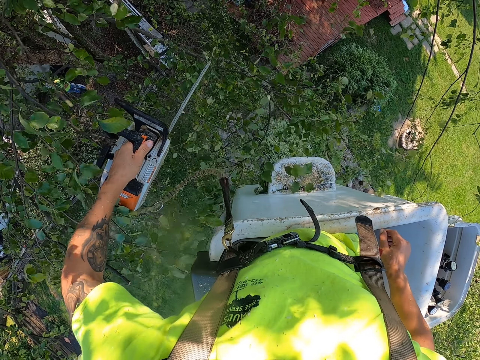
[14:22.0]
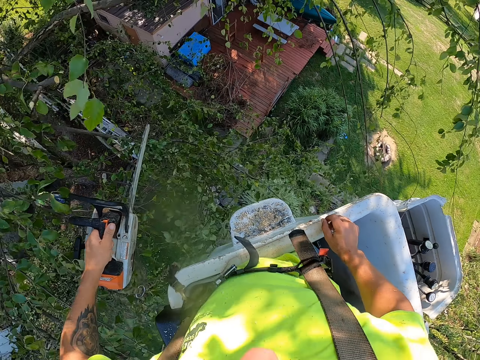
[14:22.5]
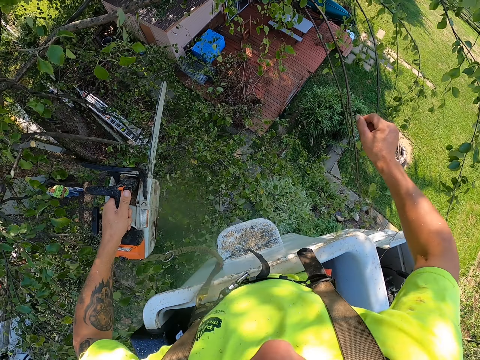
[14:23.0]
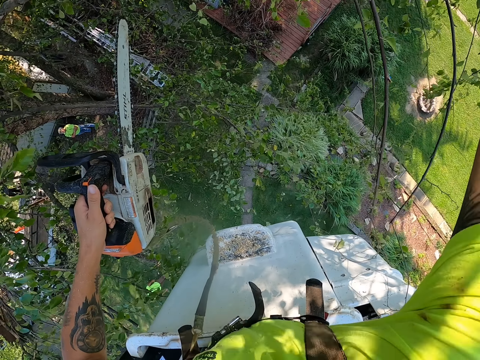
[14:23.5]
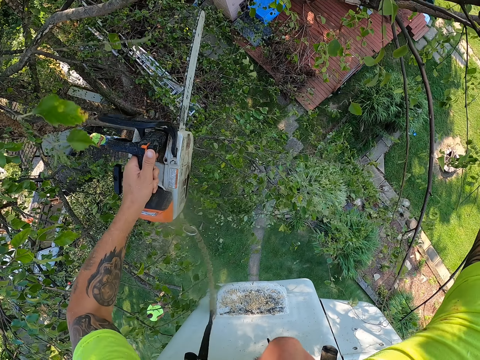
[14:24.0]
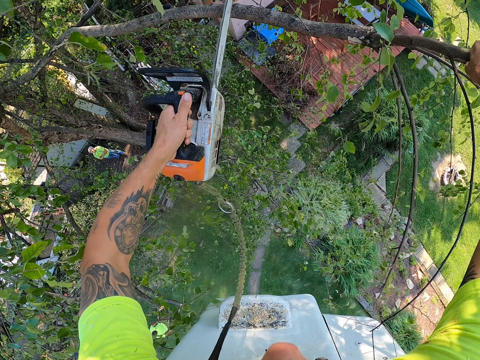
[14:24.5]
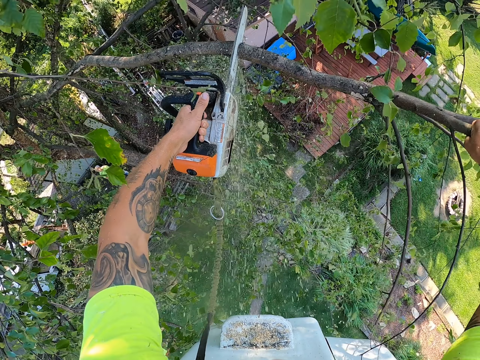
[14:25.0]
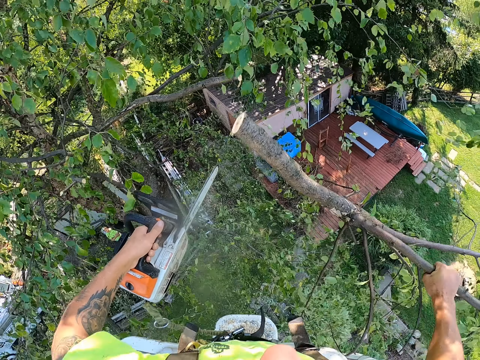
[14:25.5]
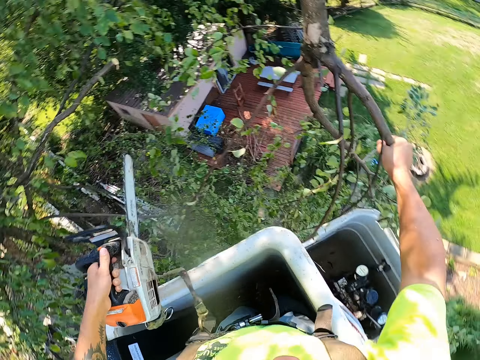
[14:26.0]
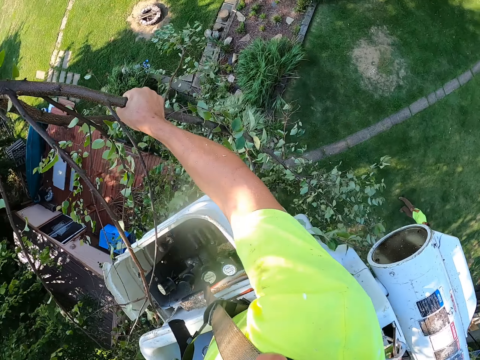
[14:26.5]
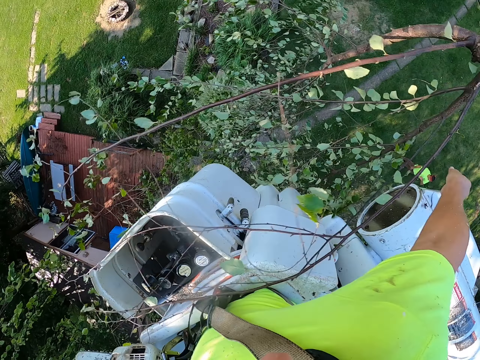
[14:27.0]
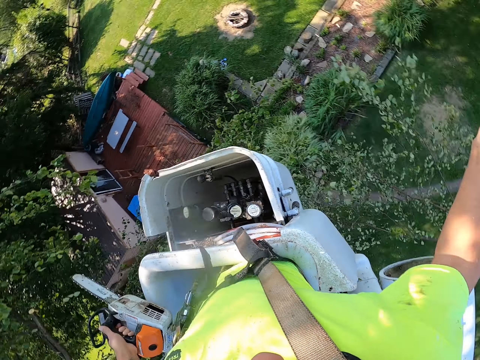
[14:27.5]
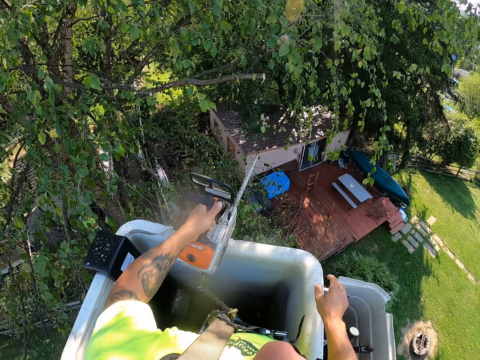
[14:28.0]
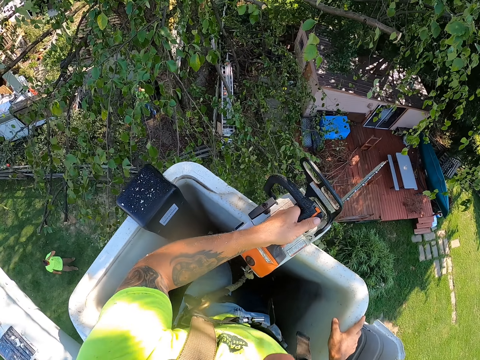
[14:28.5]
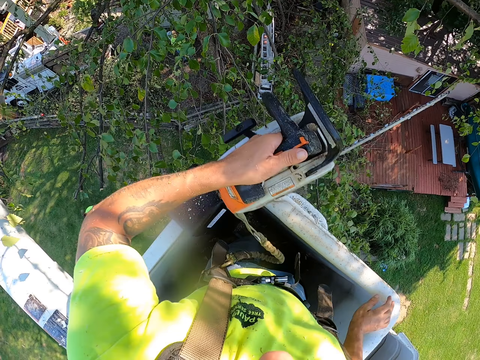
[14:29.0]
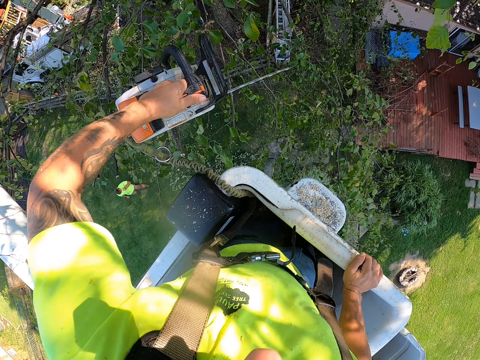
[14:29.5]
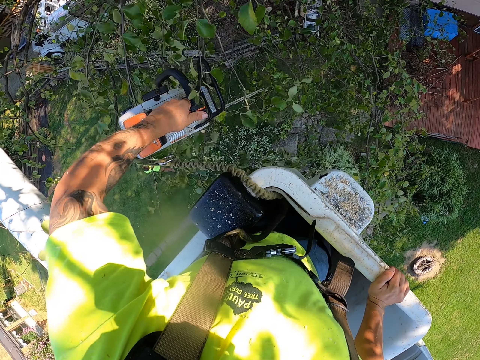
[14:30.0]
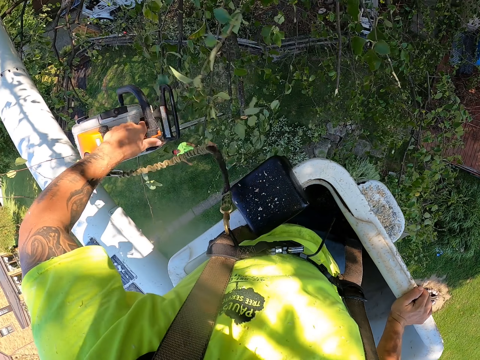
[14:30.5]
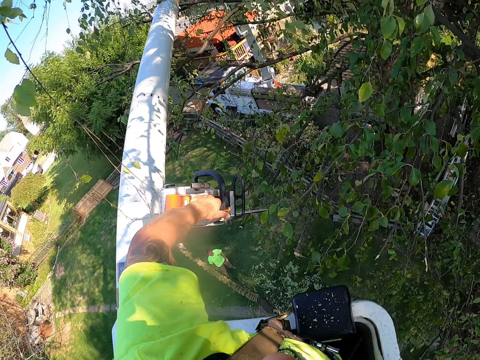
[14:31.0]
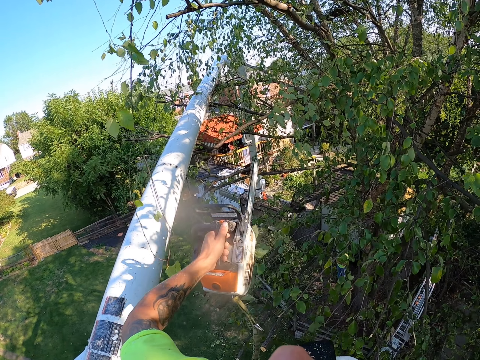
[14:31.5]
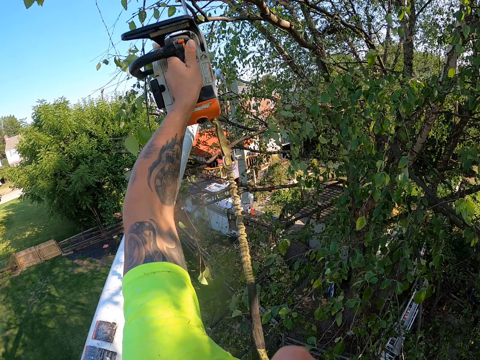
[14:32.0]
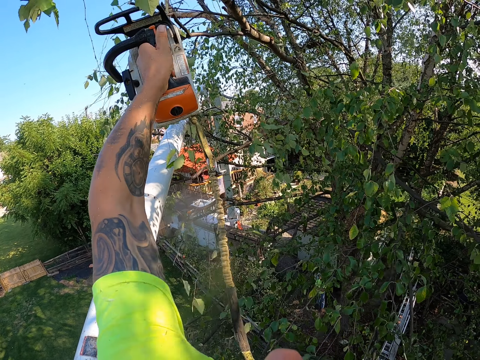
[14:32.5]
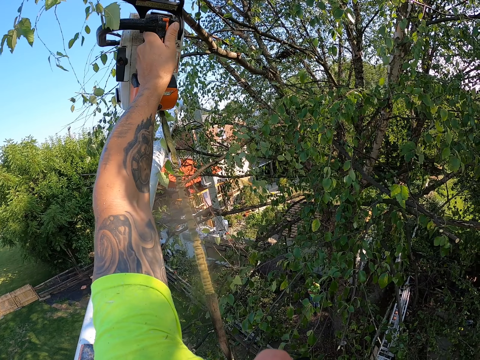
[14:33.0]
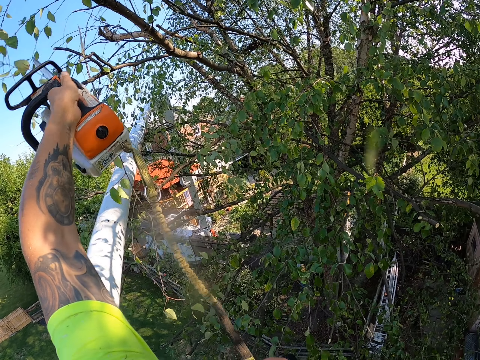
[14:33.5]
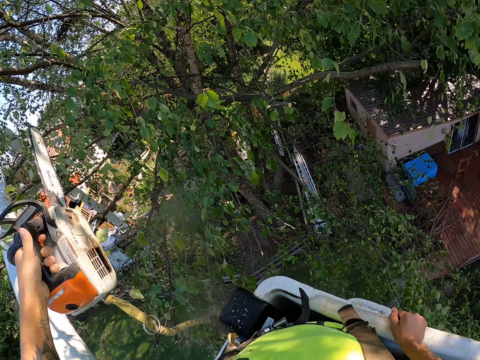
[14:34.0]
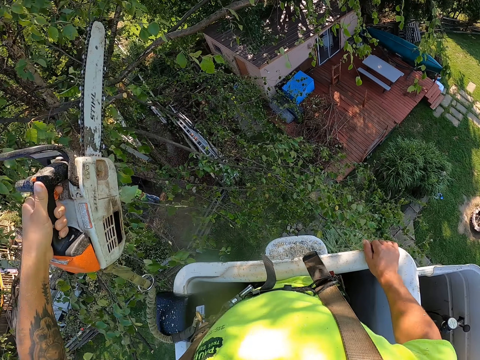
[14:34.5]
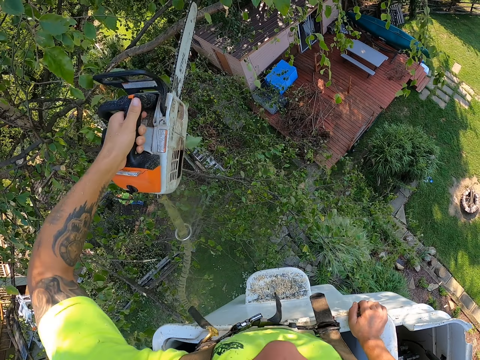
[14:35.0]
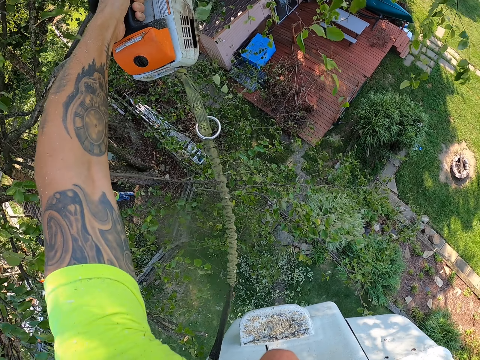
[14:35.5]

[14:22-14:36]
The camera wearer holds a branch with his right hand. He cuts the branch from the tree with the chainsaw with his left hand. He throws the branch on the ground with his right hand. He places his right hand on the boom lift. He cuts some branches from the tree with the chainsaw with his left hand.

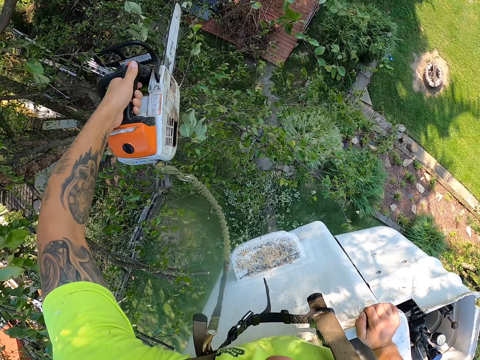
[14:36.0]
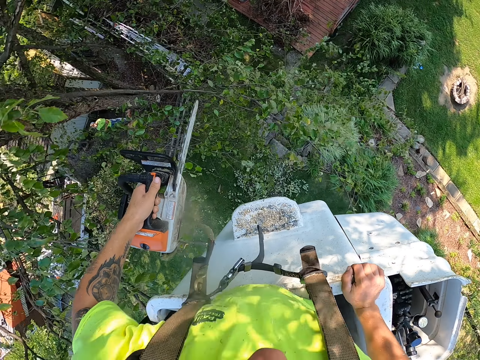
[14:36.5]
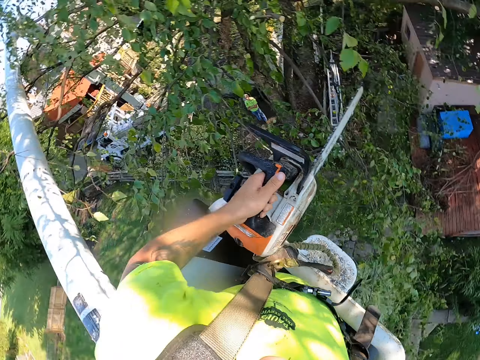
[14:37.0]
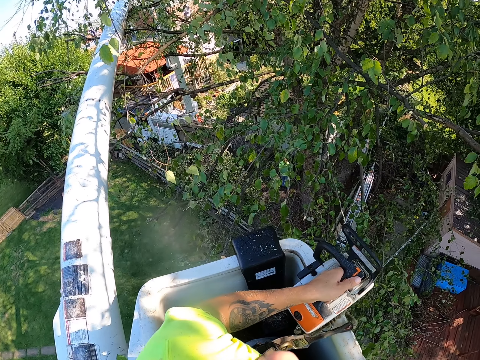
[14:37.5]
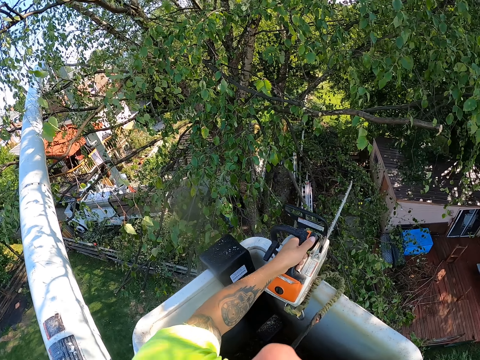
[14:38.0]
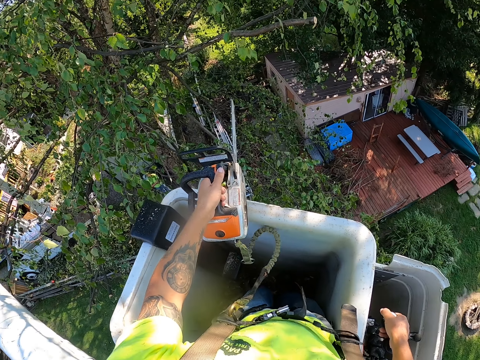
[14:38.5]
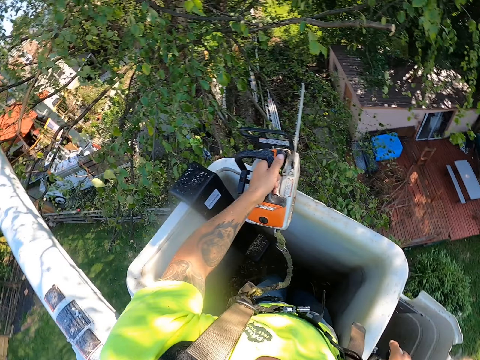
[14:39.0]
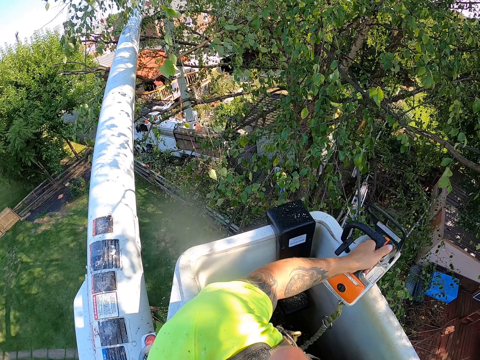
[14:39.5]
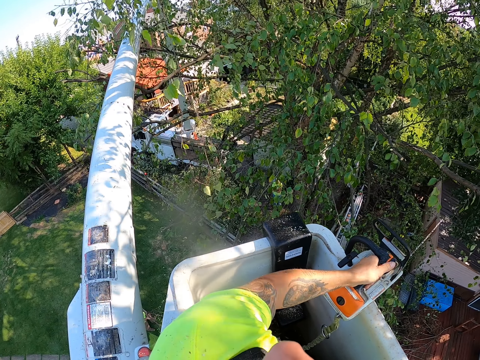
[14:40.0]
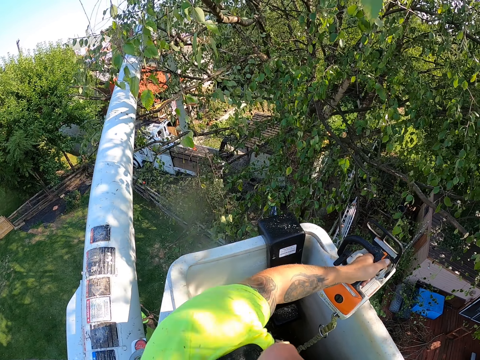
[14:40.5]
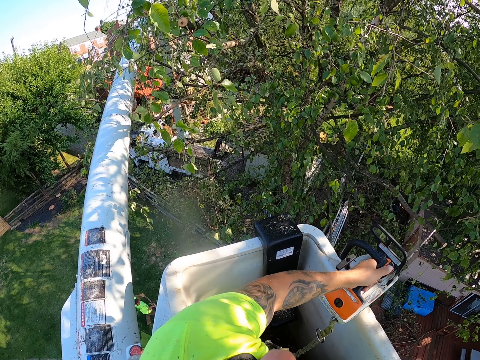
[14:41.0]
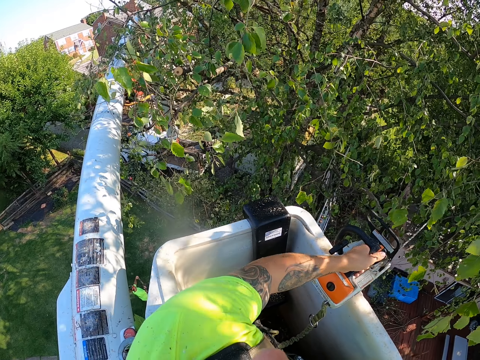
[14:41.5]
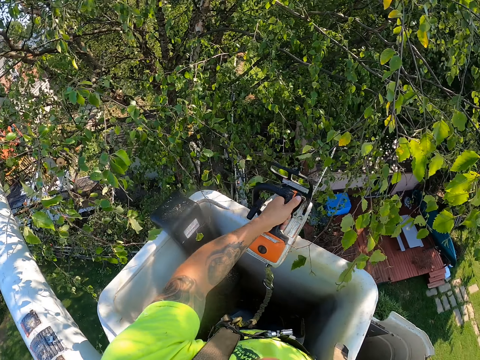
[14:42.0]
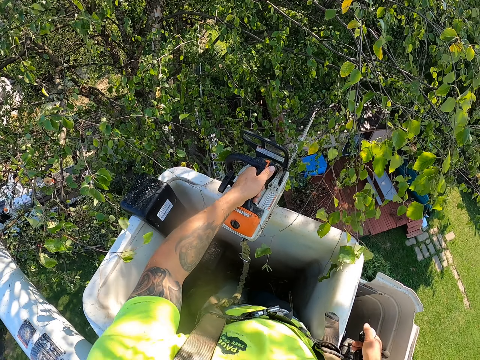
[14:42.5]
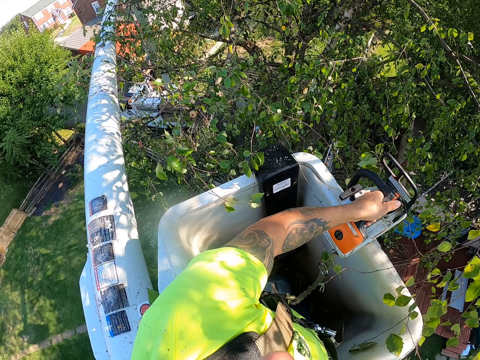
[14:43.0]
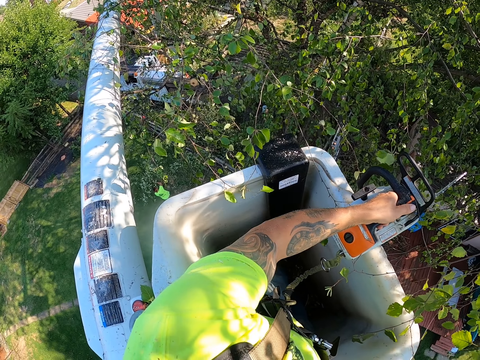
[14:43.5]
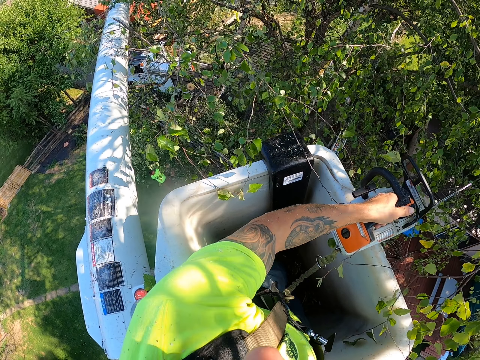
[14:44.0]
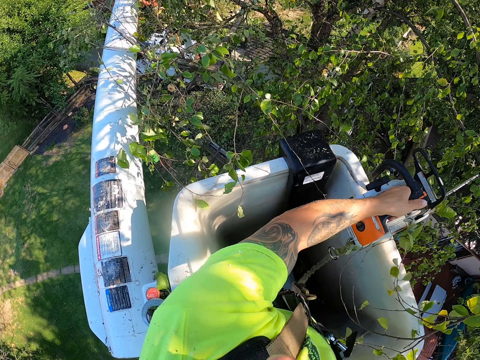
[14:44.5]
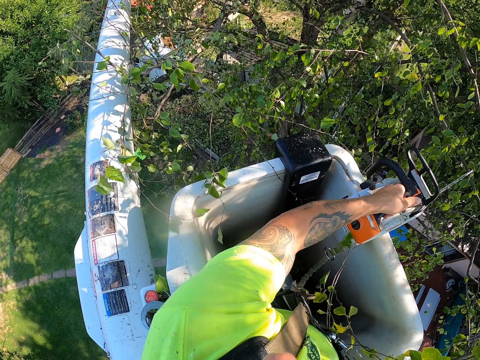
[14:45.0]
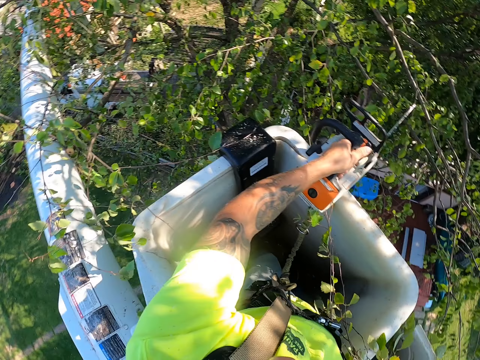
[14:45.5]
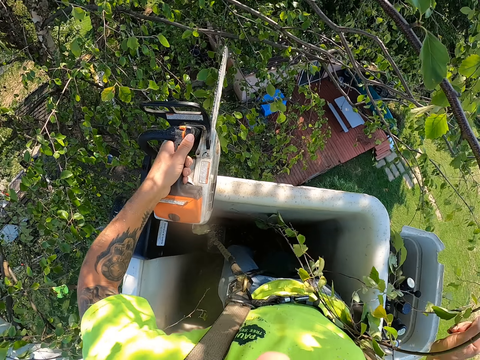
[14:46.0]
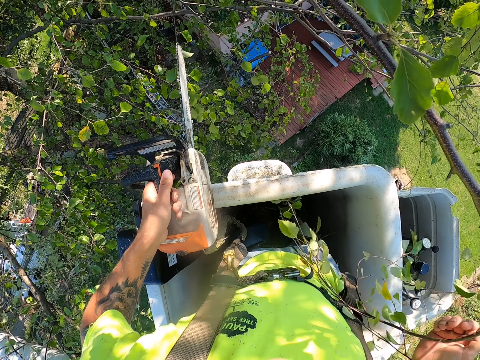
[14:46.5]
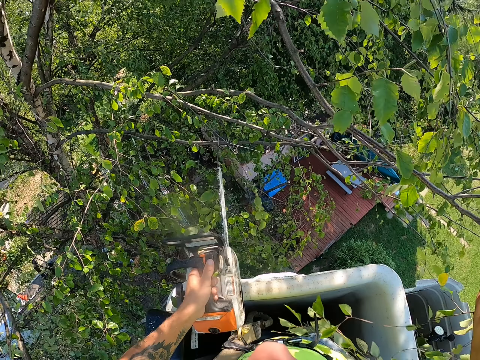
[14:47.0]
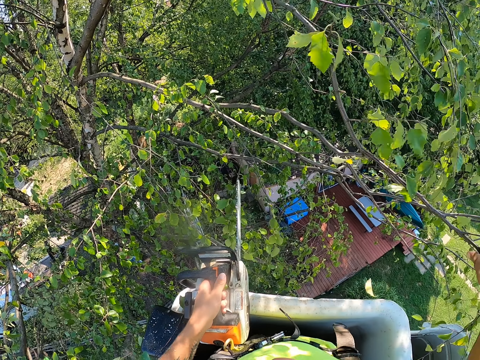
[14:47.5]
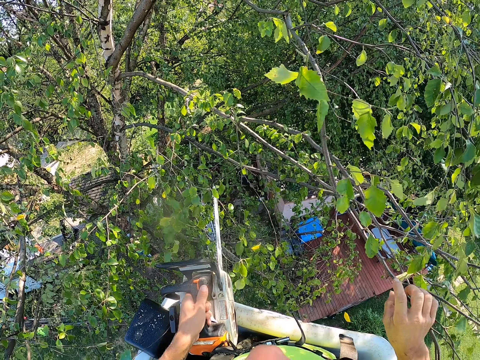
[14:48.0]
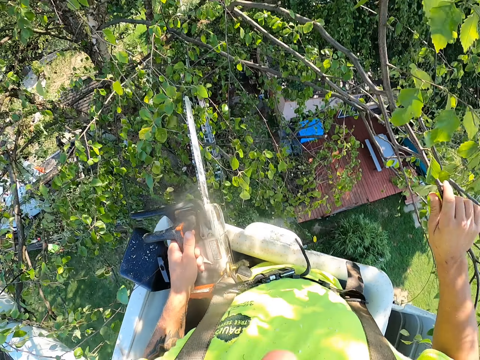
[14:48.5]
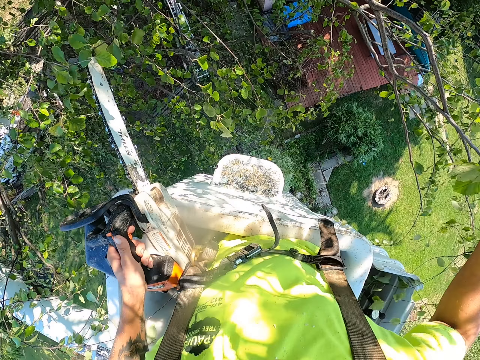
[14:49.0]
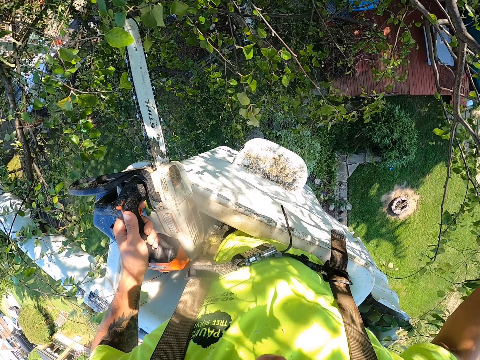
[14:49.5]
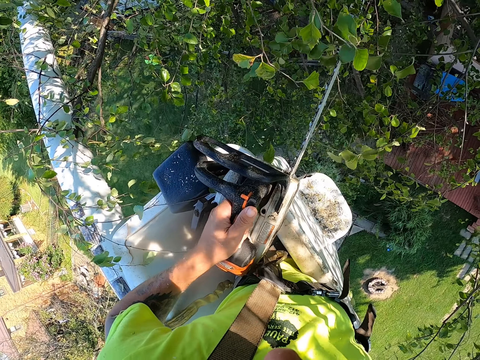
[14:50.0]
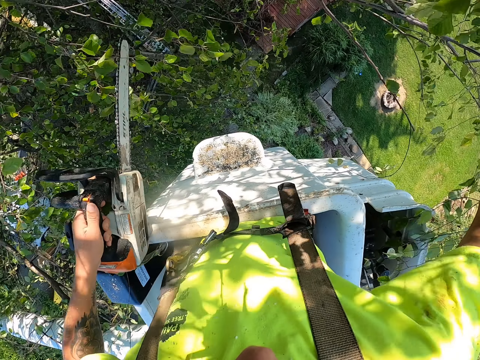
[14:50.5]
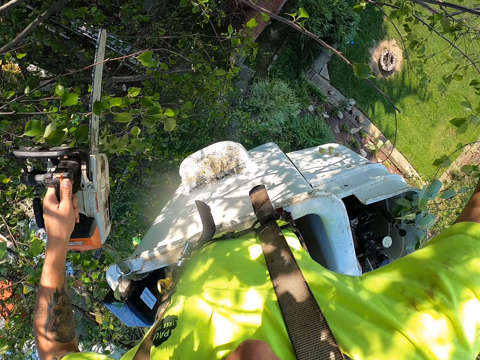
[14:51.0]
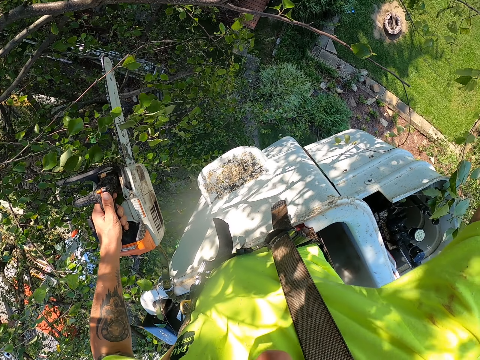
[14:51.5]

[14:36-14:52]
The camera wearer operates the boom lift lever with his right hand. He holds a branch with his right hand.
